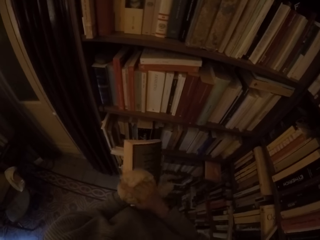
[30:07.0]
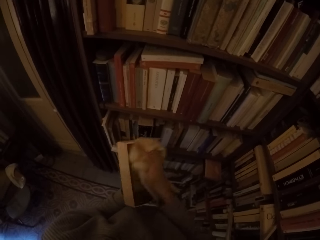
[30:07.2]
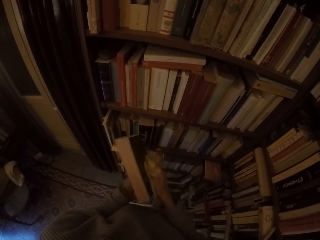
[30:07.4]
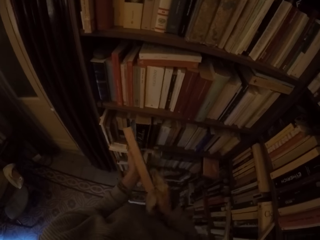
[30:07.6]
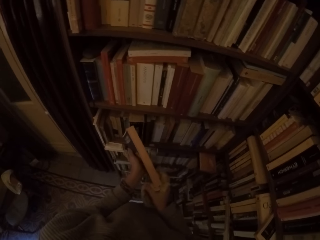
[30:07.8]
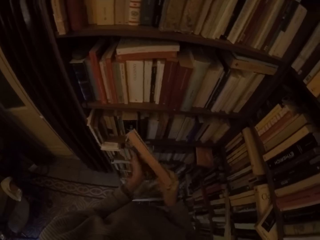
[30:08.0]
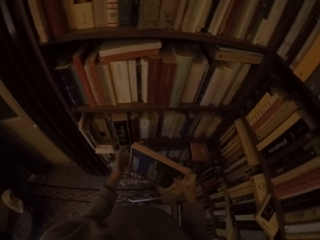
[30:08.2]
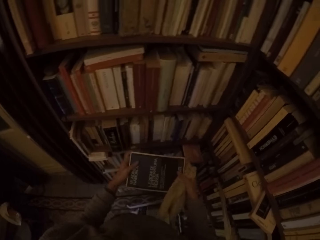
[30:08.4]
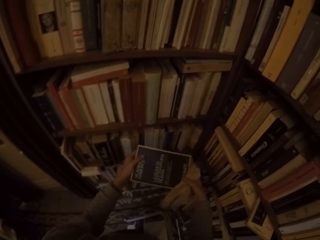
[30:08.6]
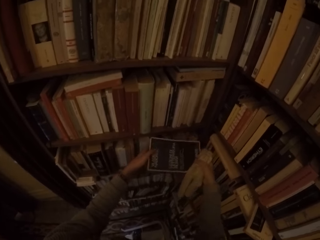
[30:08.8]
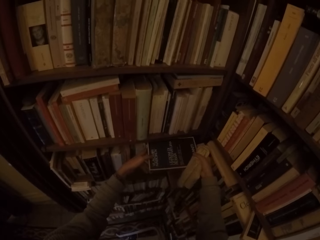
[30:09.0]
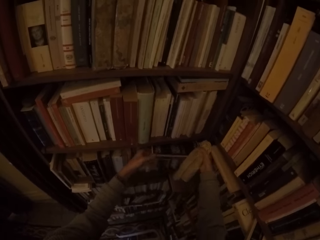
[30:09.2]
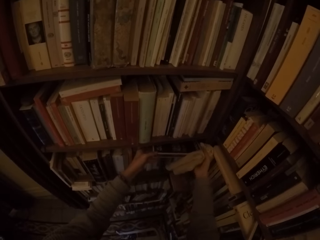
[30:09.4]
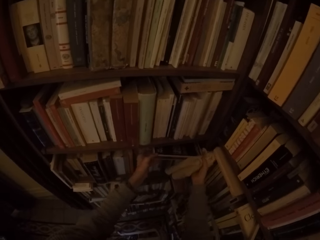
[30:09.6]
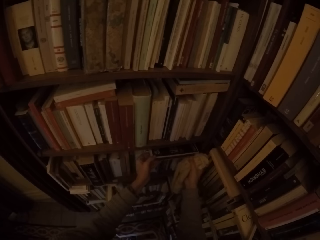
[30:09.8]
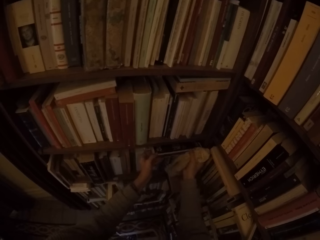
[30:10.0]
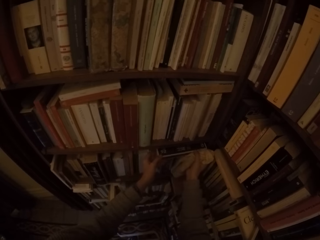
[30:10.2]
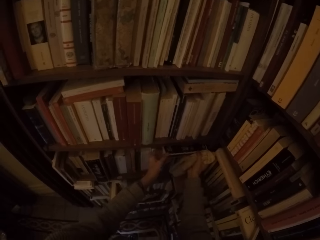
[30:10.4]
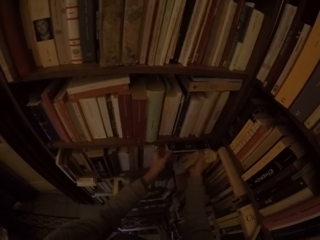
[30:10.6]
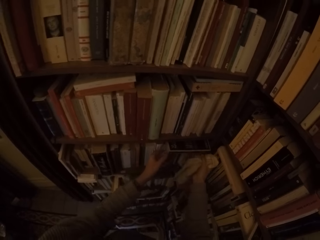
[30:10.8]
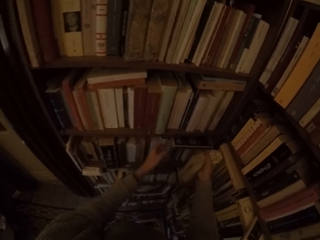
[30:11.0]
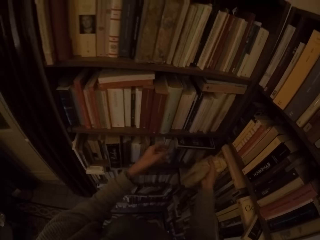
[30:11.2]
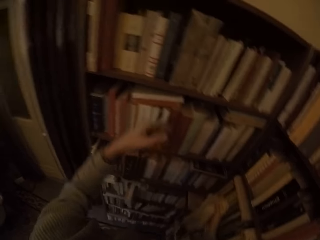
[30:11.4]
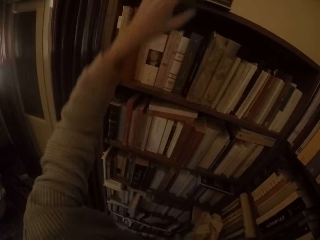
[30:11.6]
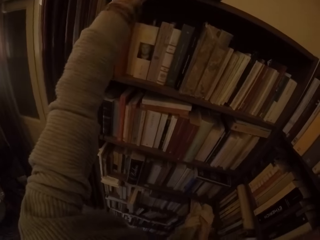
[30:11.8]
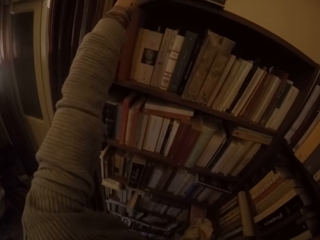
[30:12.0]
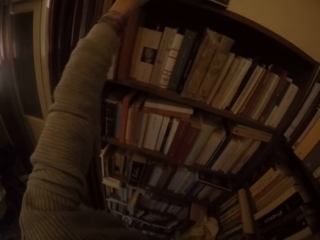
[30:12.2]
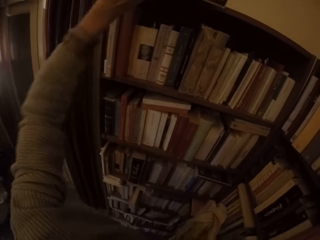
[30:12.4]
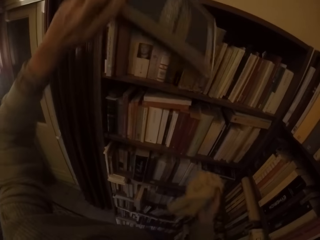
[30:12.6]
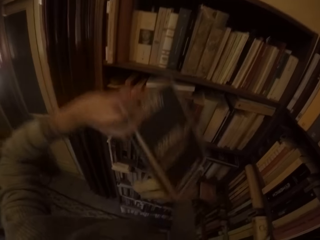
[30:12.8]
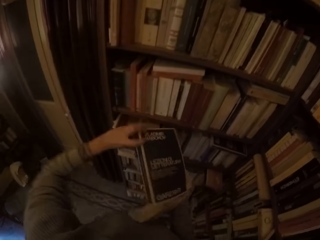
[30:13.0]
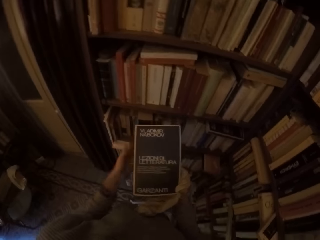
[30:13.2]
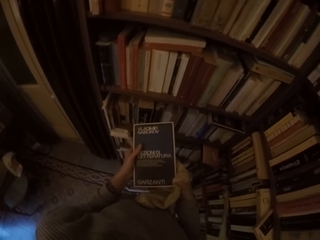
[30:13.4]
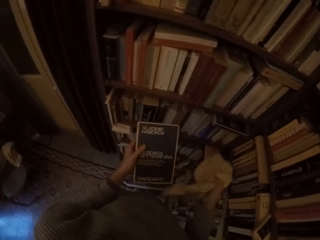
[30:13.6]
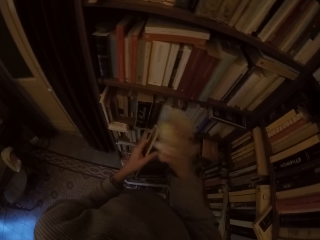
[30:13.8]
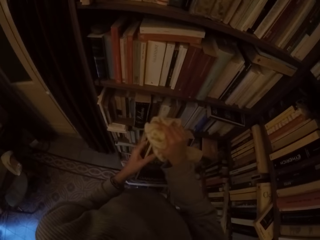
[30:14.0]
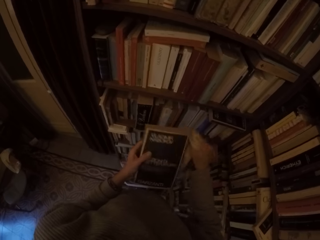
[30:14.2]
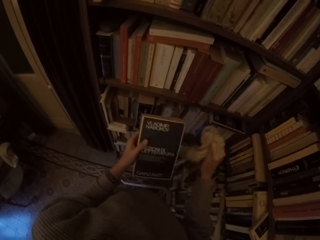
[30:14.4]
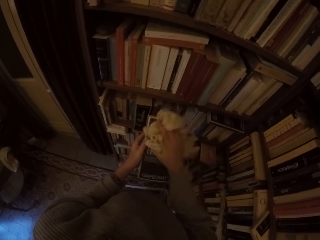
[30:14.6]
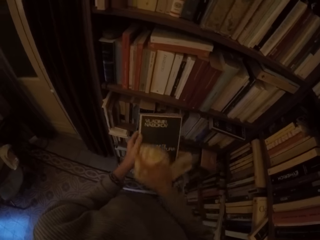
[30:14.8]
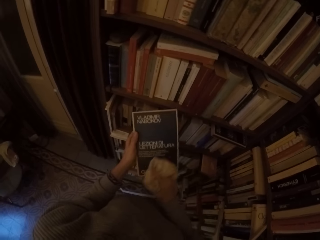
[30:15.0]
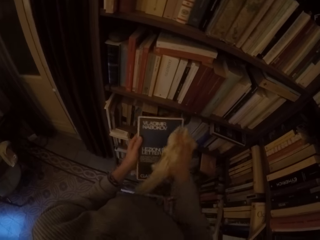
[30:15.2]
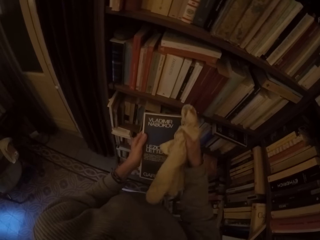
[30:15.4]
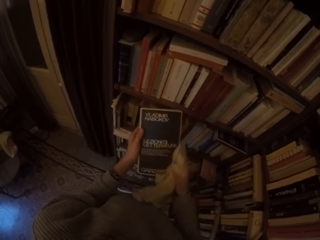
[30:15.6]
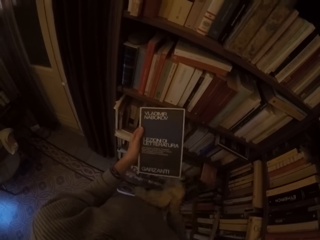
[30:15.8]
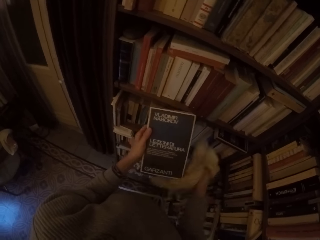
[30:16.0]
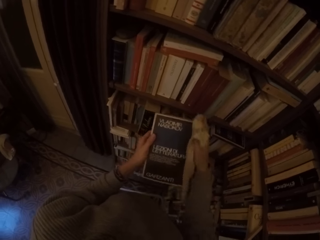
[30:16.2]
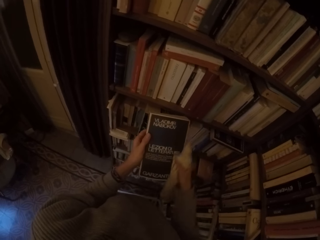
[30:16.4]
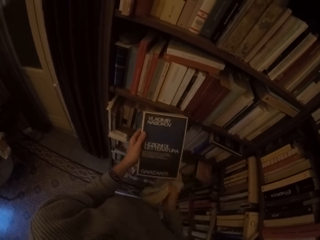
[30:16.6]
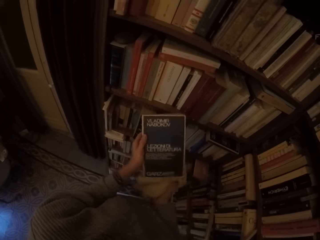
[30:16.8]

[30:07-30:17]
The camera wearer turns the book around with both hands. She cleans the book with the rag with her right hand. She puts the book on some books in the book shelf with both hands. She picks a book from the top of the book shelf with her left hand. She cleans the book with the rag with her right hand.

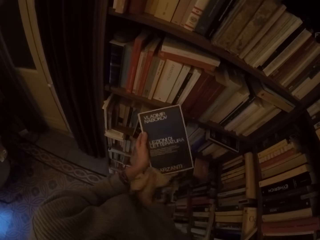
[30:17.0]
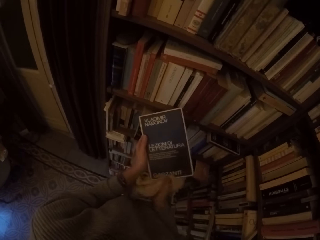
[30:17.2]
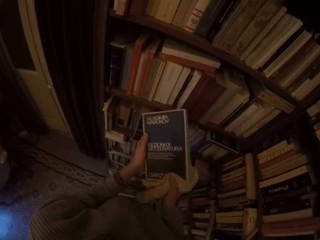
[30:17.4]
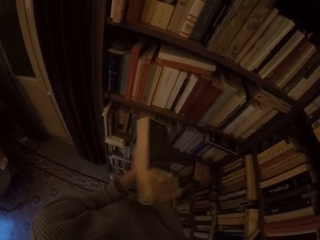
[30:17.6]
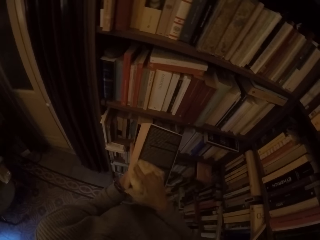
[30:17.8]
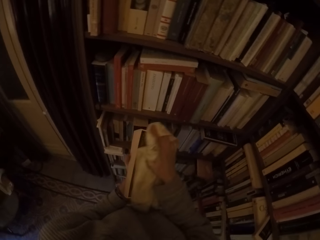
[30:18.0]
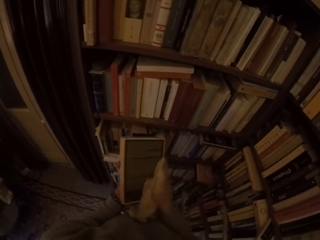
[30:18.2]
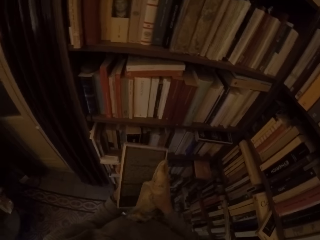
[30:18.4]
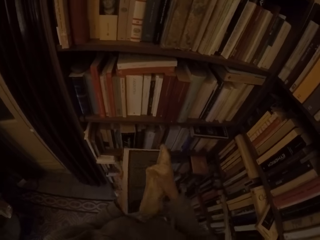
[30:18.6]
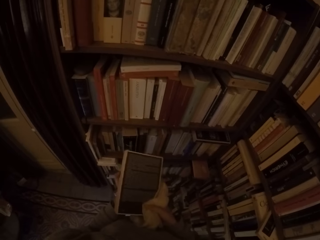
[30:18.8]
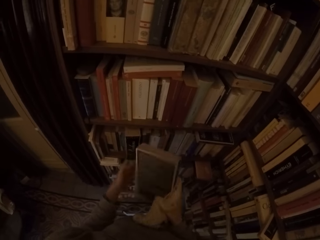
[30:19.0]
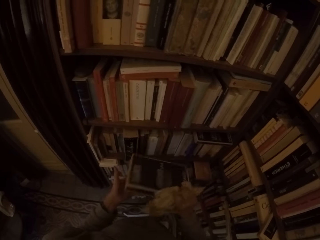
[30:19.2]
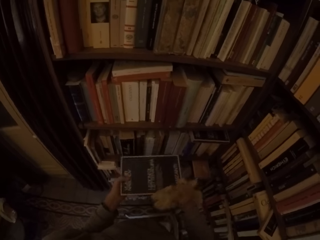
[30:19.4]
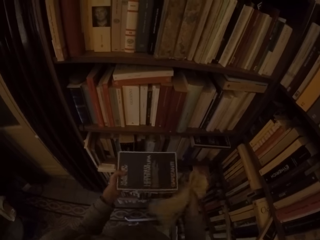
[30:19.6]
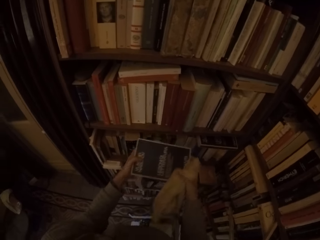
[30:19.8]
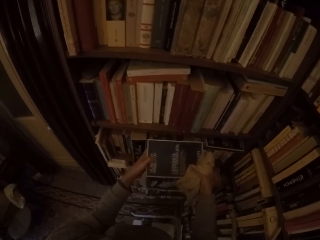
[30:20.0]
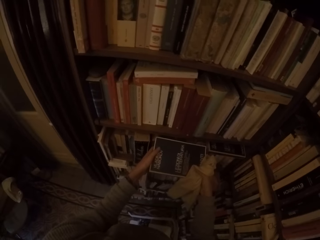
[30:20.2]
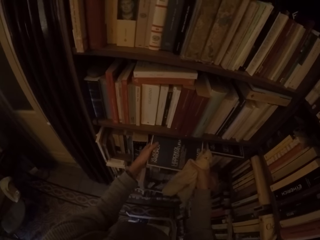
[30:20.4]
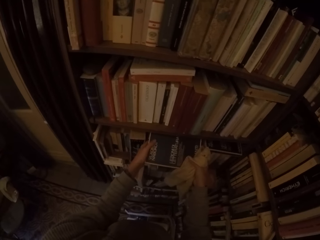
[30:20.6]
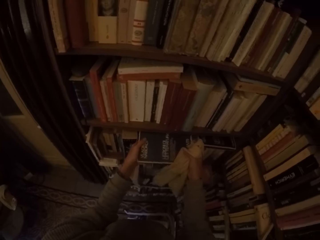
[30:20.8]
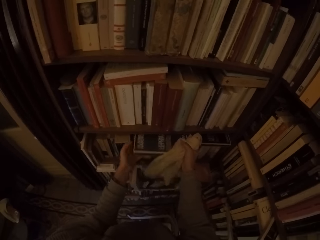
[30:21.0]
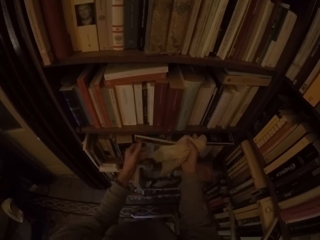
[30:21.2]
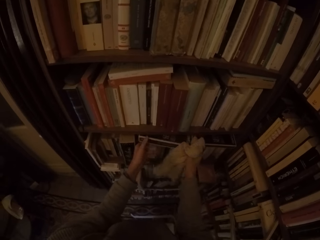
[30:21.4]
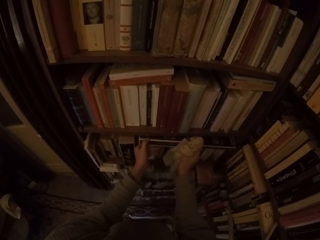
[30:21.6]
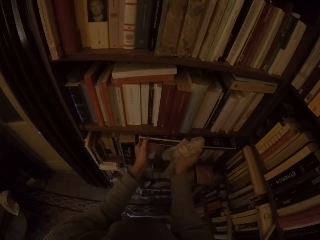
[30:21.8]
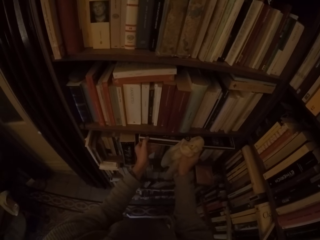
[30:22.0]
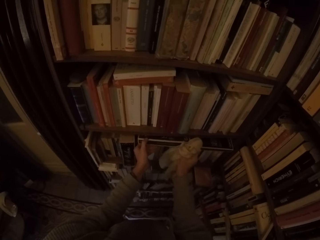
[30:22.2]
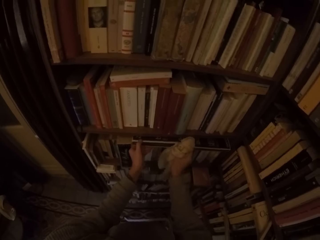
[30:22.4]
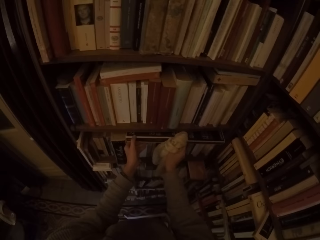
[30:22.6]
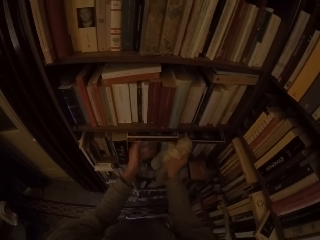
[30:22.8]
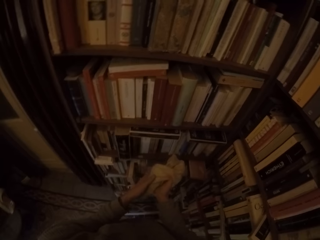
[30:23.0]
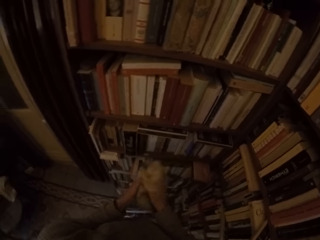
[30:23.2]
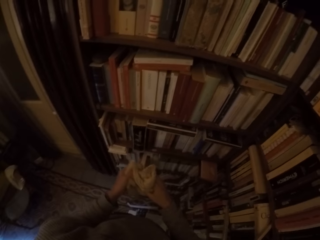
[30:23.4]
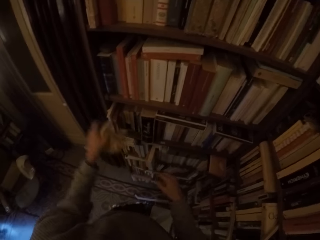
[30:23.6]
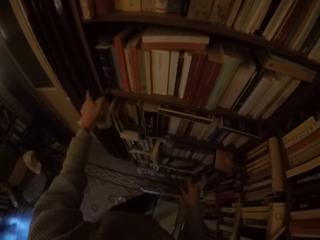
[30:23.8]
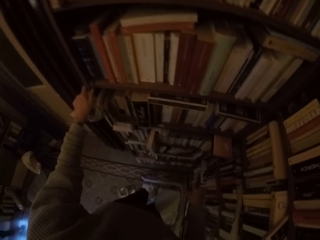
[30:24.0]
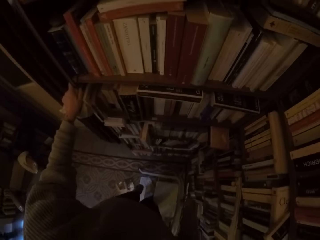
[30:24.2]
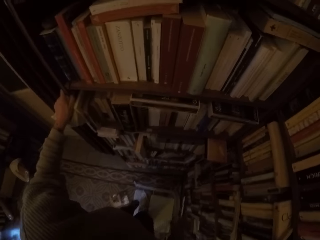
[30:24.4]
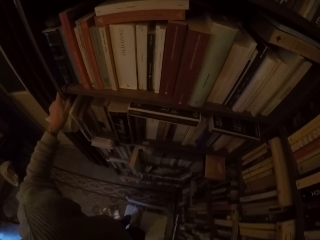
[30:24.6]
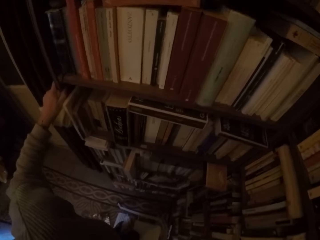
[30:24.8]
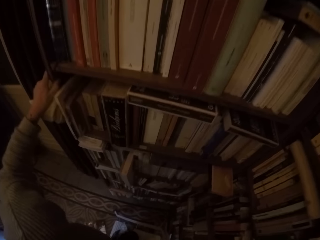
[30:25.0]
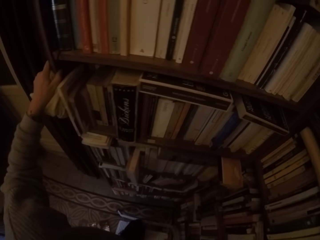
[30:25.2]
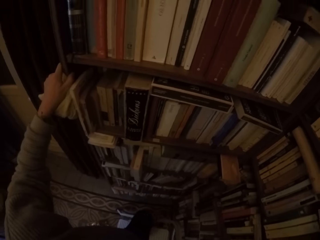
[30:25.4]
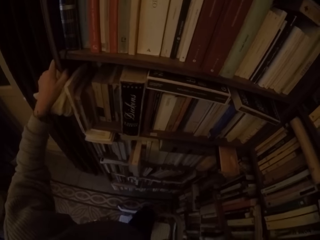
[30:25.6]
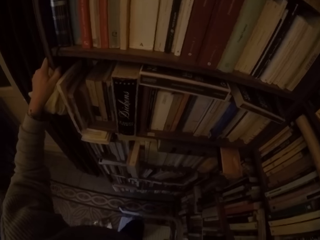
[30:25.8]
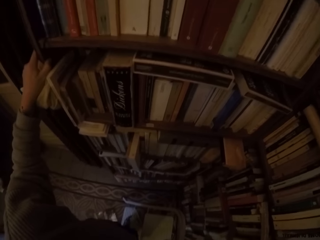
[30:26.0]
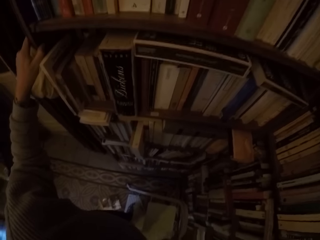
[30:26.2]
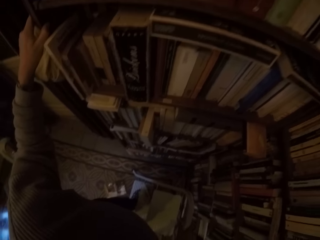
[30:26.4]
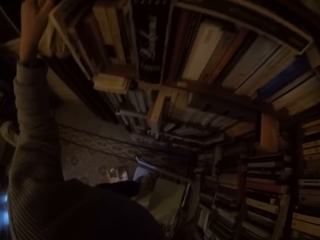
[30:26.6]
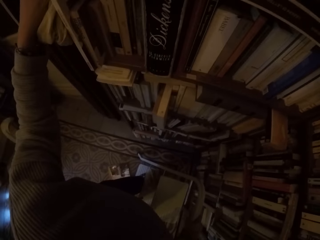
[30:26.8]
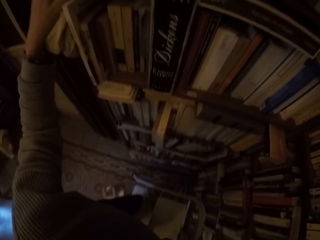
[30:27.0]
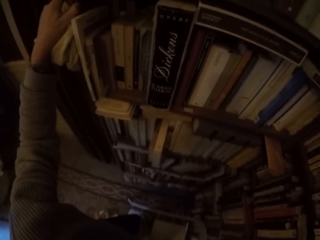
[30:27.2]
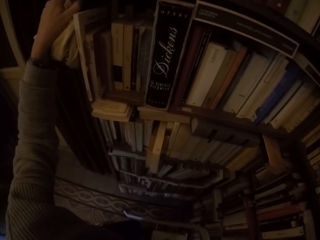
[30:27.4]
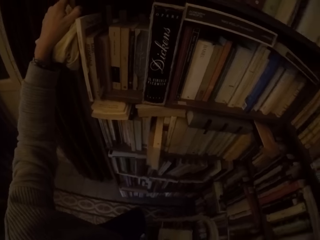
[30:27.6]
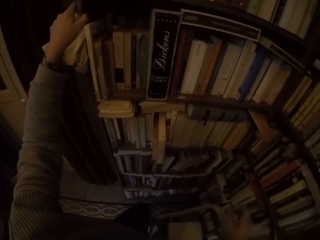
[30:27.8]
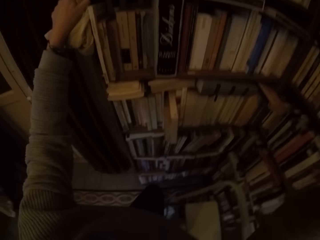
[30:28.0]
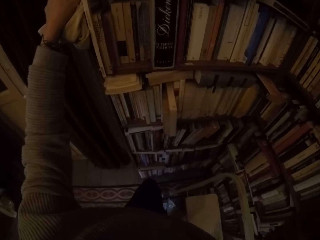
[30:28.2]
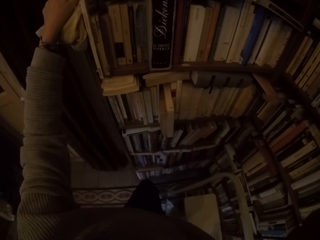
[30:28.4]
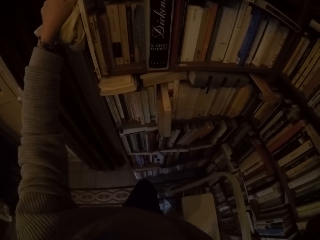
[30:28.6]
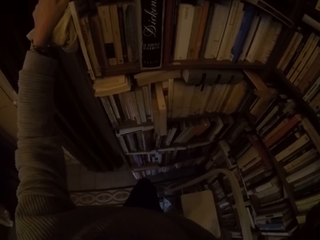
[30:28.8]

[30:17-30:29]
The camera wearer turns the book around with both hands. She cleans the book with the rag with her right hand. She puts the book on some books in the book shelf with both hands. She passes the rag to her left hand. She climbs down a ladder. She adjusts a bottle on the book shelf with her right hand.
